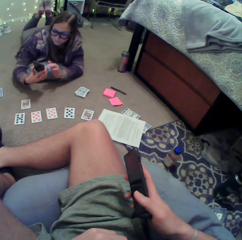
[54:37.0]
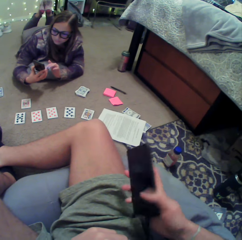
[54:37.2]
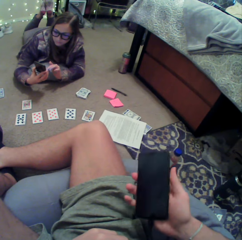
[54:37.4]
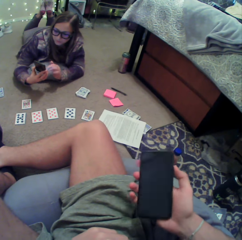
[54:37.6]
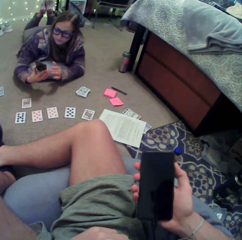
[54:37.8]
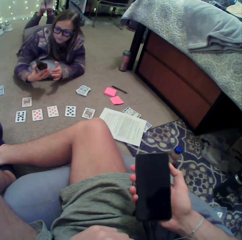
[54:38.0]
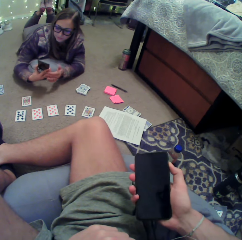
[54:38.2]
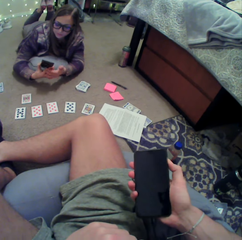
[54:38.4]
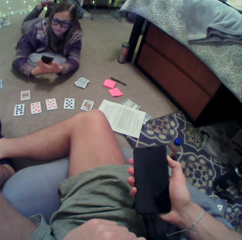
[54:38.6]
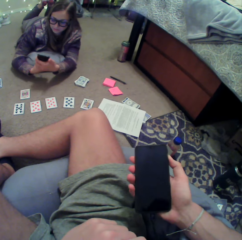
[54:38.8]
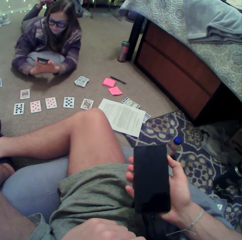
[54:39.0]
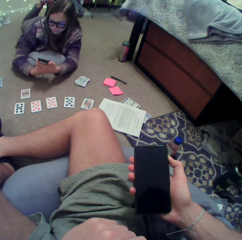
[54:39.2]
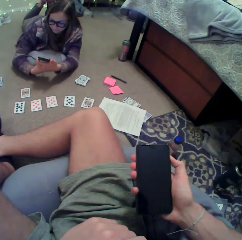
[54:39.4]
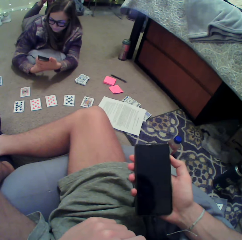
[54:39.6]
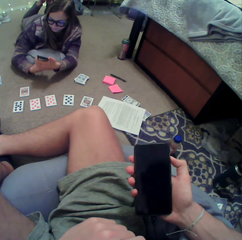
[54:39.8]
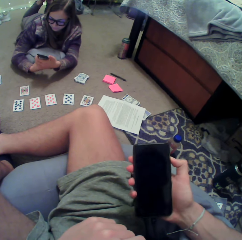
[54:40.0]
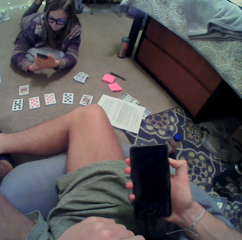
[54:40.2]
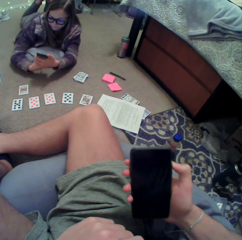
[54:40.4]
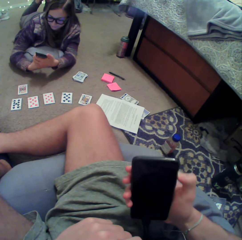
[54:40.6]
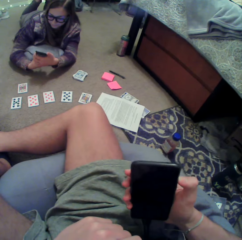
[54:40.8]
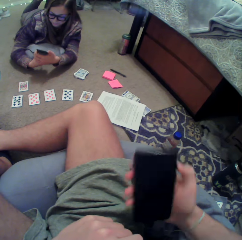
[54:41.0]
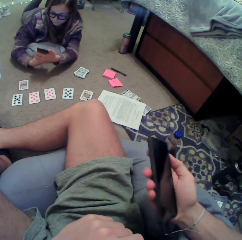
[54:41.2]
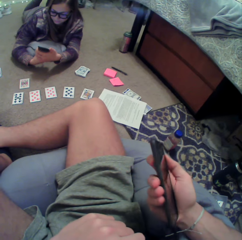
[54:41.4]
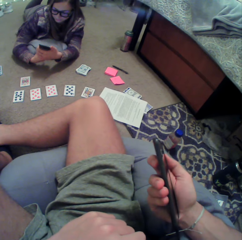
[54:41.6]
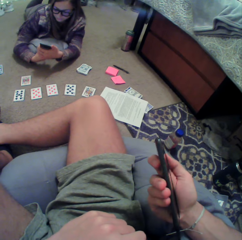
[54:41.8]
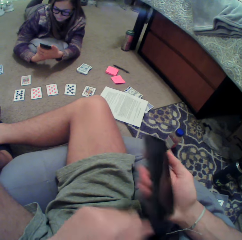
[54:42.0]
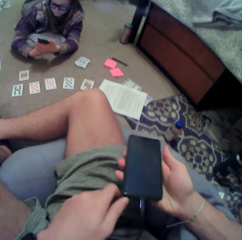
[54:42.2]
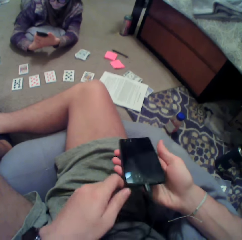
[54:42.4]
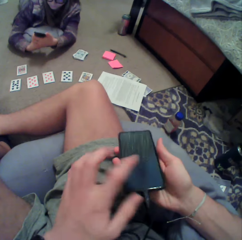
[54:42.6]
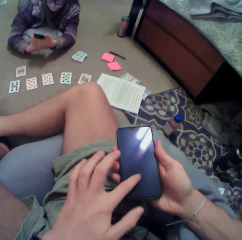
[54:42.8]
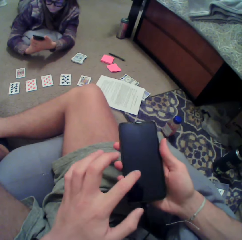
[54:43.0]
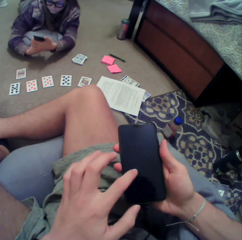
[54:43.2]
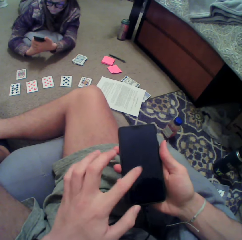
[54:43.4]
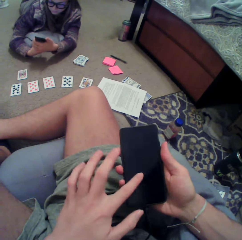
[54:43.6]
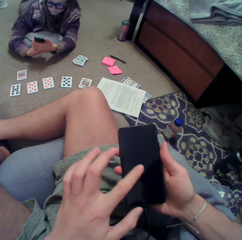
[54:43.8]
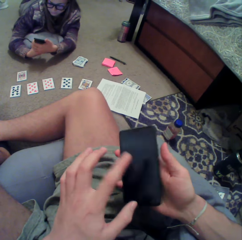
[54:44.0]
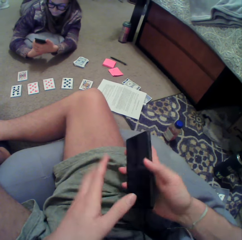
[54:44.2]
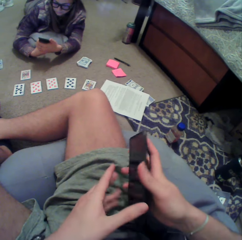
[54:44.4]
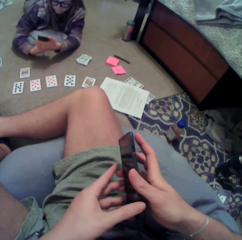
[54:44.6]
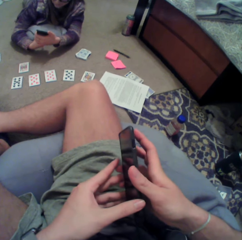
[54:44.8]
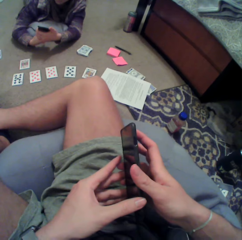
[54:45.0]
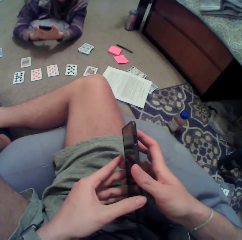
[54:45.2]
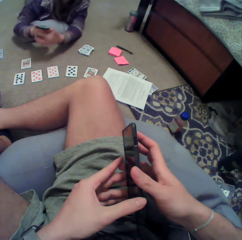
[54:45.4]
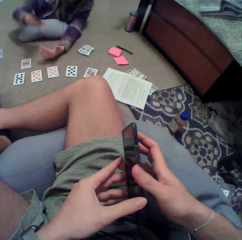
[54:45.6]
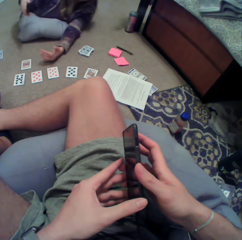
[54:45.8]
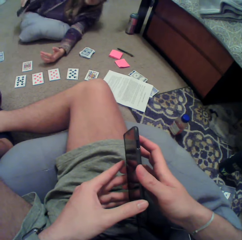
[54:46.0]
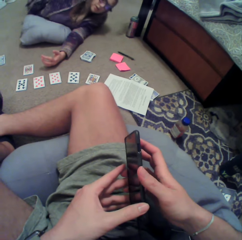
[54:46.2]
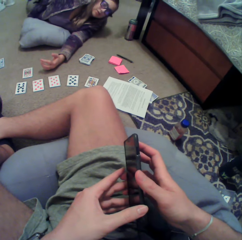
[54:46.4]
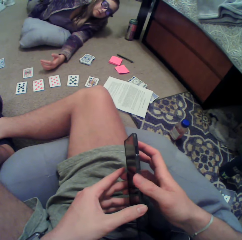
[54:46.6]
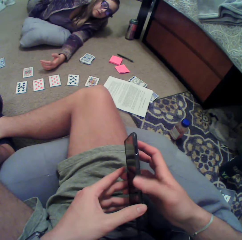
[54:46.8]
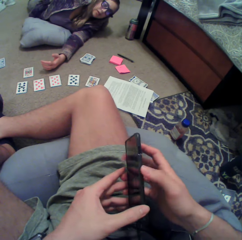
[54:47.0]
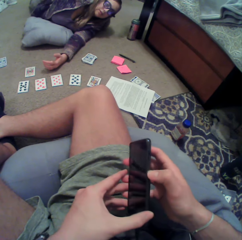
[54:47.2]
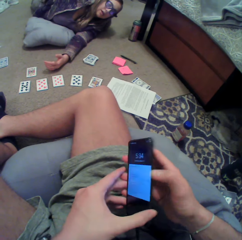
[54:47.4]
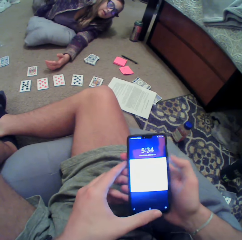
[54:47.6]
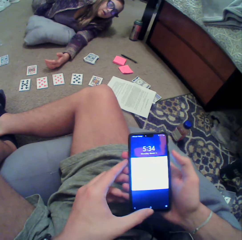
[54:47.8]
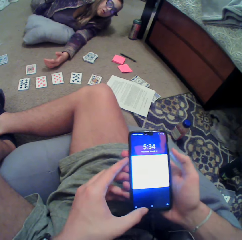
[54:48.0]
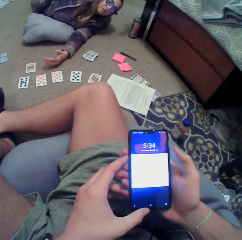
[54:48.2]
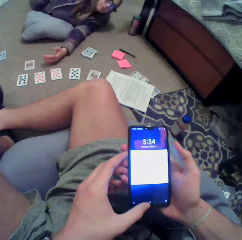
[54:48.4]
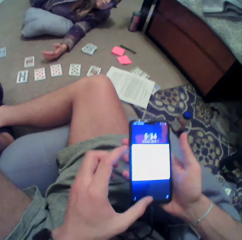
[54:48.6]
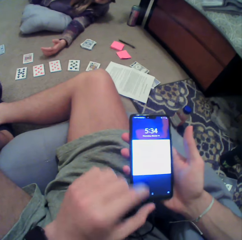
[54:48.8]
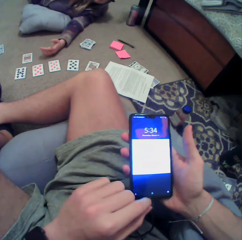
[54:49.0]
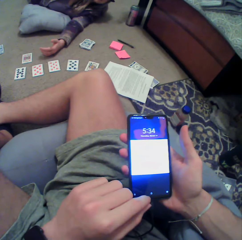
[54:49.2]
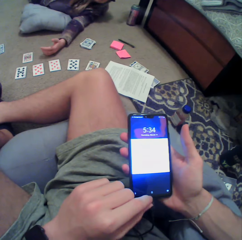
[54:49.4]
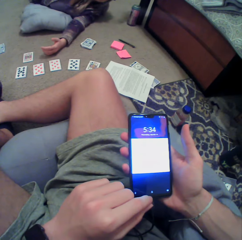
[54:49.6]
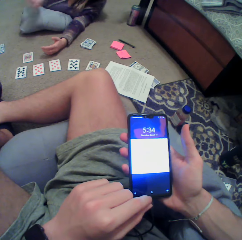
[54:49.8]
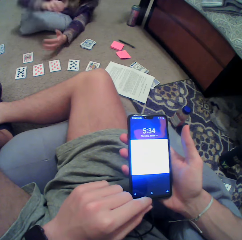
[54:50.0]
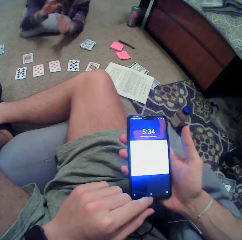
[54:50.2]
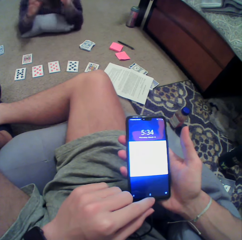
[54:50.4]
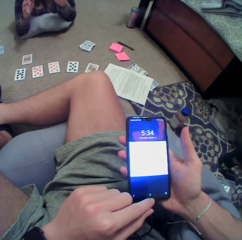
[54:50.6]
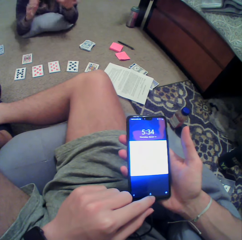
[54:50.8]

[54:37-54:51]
The camera wearer taps the phone. A lady puts her phone in the pocket. The camera wearer dials the phone.

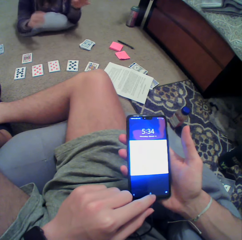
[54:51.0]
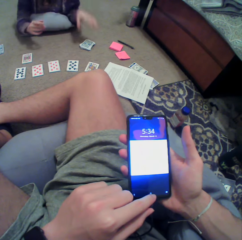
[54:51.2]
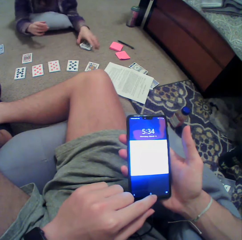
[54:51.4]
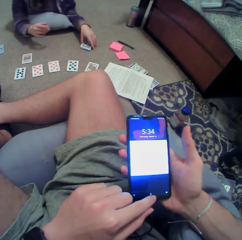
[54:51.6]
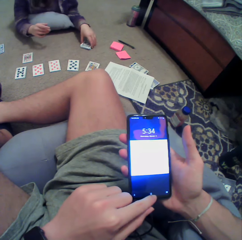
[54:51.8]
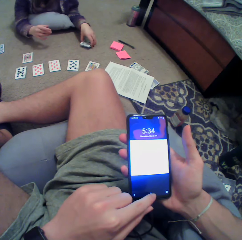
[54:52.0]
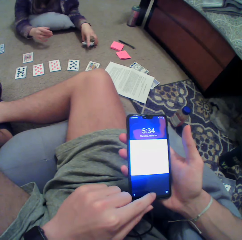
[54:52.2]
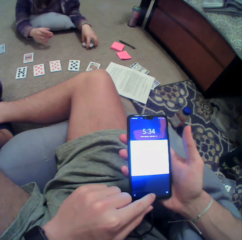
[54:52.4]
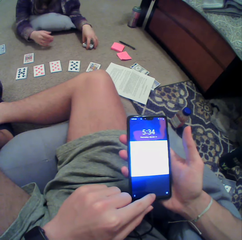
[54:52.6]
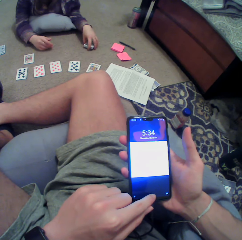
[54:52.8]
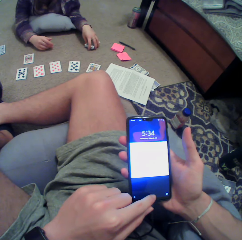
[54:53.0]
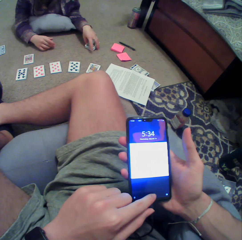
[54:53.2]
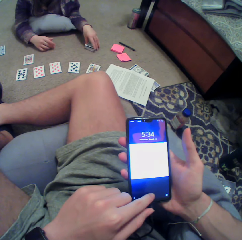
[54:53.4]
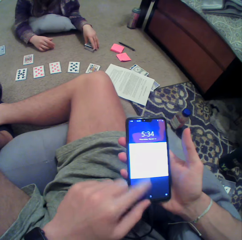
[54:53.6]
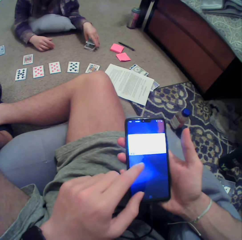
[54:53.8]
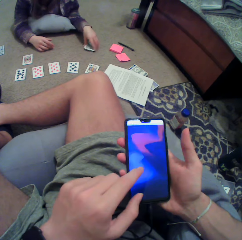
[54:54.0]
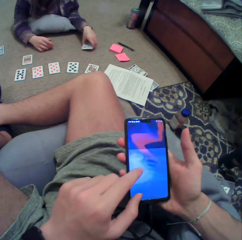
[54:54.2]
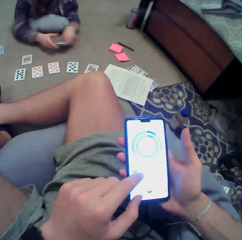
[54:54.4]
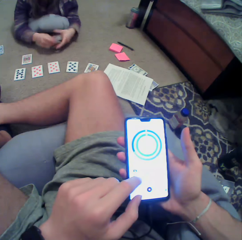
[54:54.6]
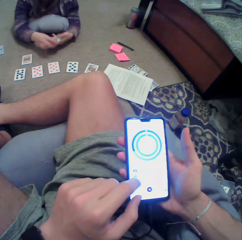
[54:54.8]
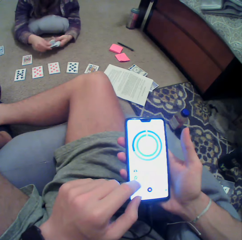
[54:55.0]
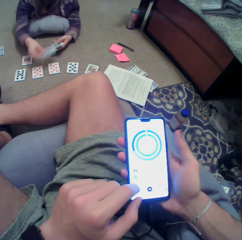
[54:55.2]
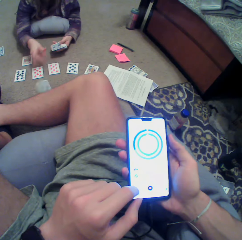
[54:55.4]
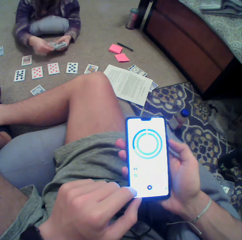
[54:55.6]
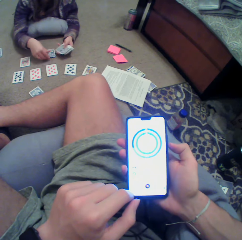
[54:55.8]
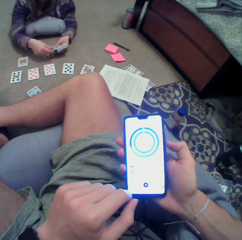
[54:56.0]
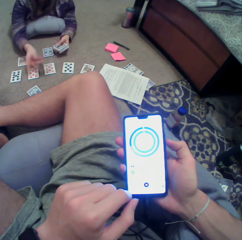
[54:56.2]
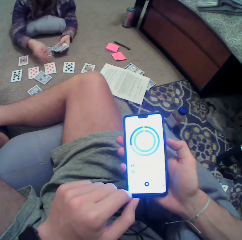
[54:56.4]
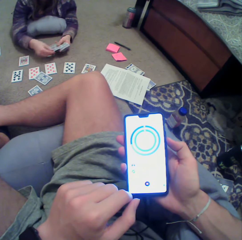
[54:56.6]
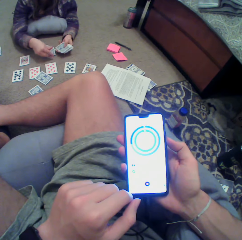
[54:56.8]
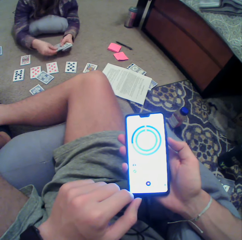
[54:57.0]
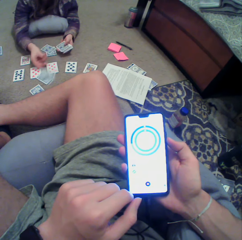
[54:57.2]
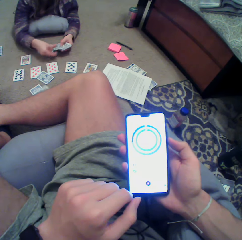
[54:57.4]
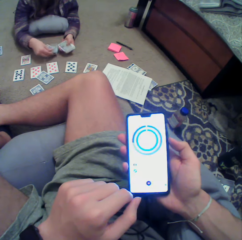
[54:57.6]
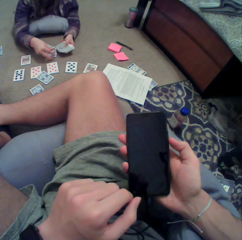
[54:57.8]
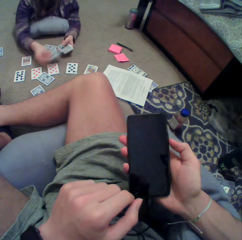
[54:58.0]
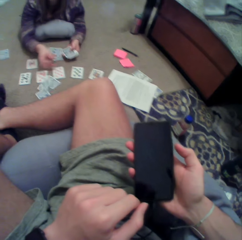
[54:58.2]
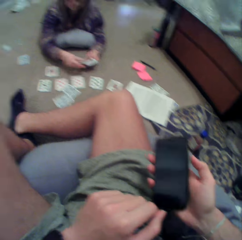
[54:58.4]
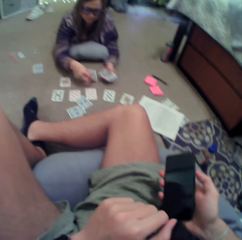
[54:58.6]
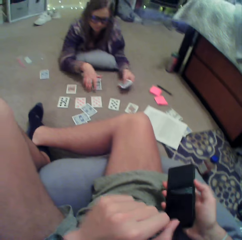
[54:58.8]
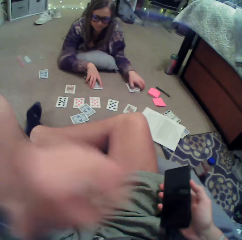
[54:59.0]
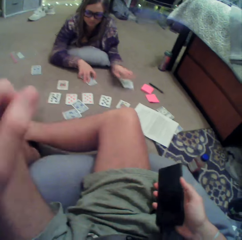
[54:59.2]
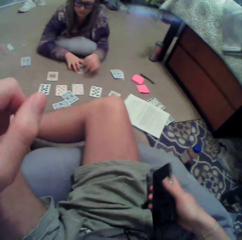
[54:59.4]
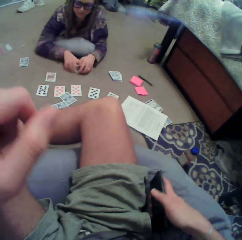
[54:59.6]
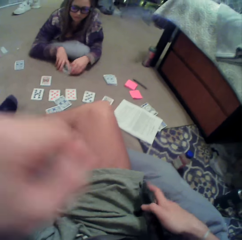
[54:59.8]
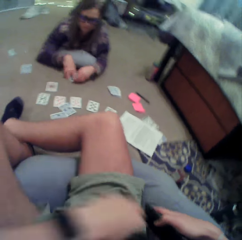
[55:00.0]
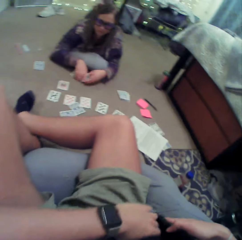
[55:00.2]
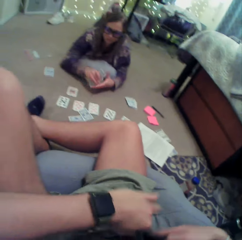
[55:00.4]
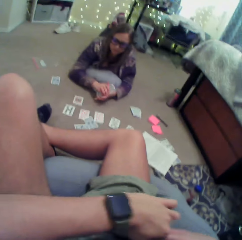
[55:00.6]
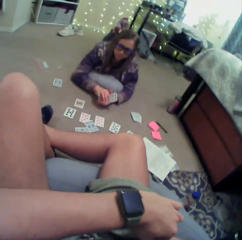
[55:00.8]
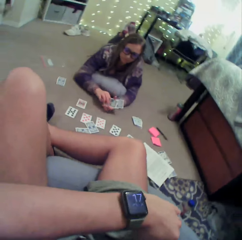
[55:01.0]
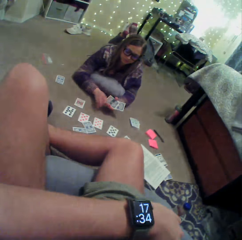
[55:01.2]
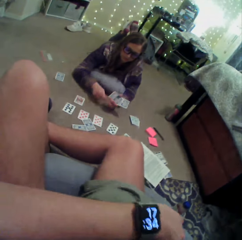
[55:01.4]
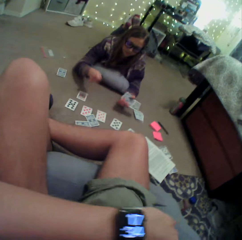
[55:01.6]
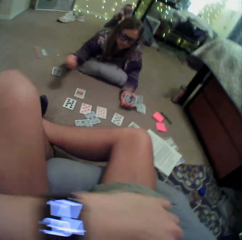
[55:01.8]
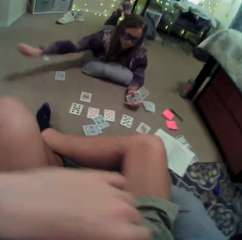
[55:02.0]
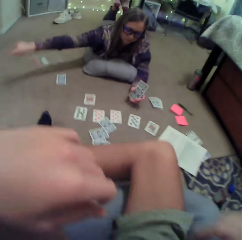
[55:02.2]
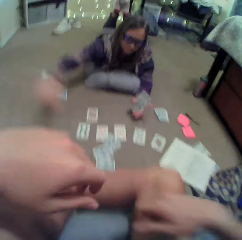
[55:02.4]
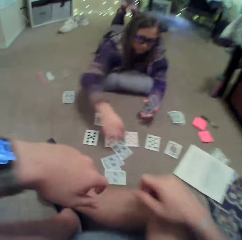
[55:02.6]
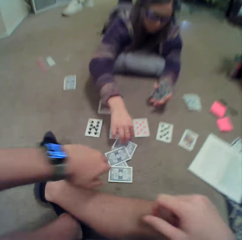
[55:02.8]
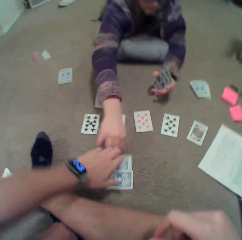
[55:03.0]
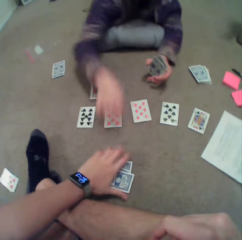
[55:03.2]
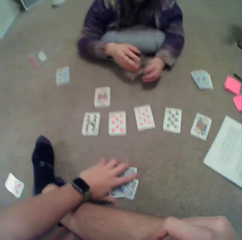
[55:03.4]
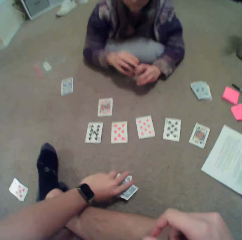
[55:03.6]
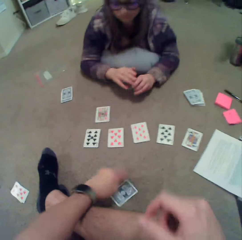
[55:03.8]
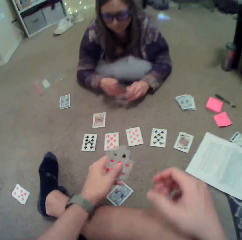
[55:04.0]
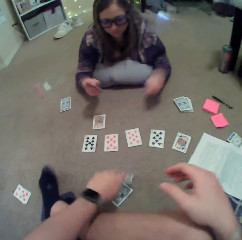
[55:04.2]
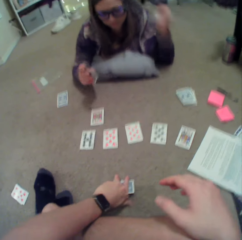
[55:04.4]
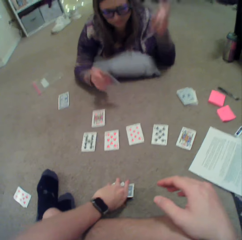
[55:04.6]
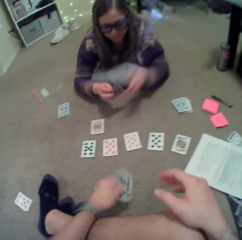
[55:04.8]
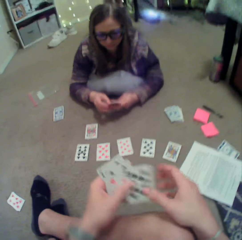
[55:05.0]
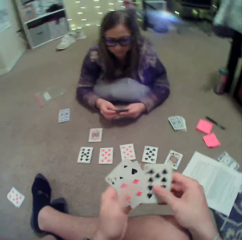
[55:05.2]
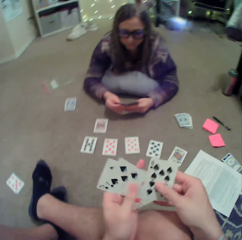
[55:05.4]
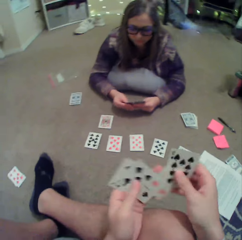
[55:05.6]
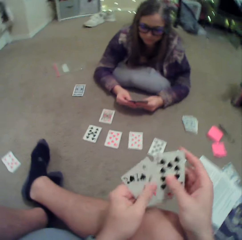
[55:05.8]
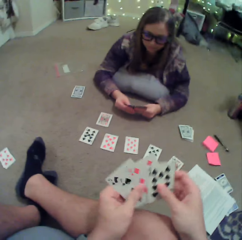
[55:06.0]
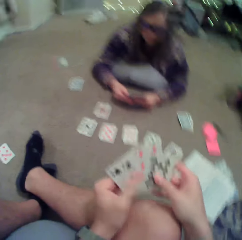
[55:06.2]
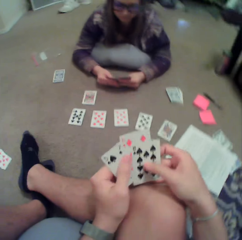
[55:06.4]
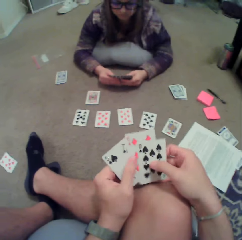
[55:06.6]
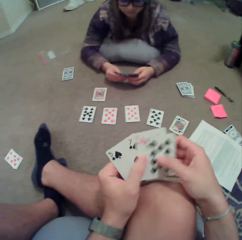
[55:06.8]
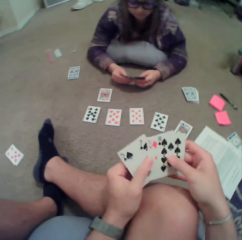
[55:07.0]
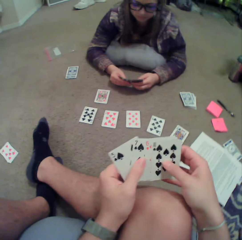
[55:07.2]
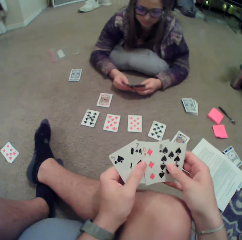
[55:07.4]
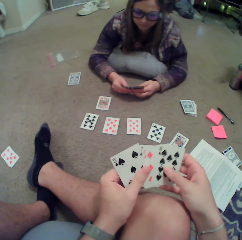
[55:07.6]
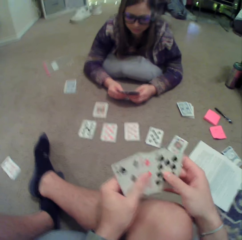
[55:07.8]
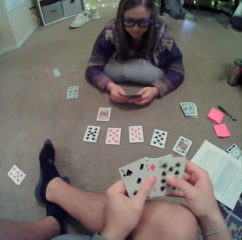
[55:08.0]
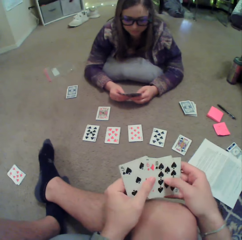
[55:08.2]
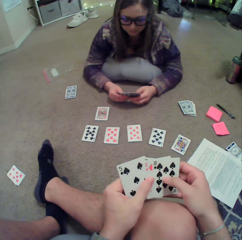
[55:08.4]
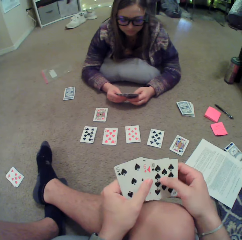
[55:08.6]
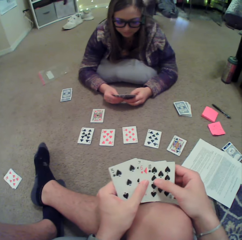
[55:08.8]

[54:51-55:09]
A lady picks up the cards. The lady holds the cards. The lady distributes the cards and puts down the cards. The camera wearer moves his hand. The lady puts down the cards. The camera wearer picks up the cards. He puts his phone in the pocket. The lady holds the cards and removes something from the cards. The camera wearer moves his hands. The lady throws something, stretches her hand and pushes the cards. The camera wearer picks up the cards. The lady moves her hand, gestures with her hand and arranges the cards. The camera wearer arranges the cards.
